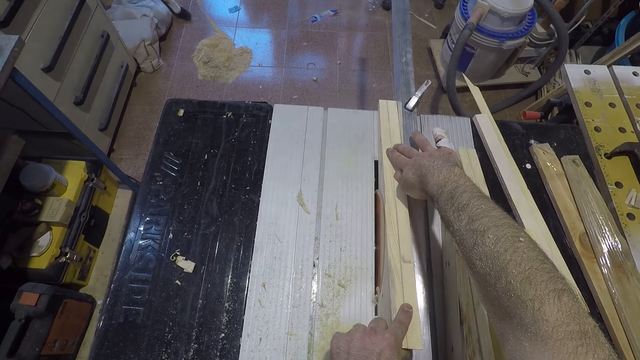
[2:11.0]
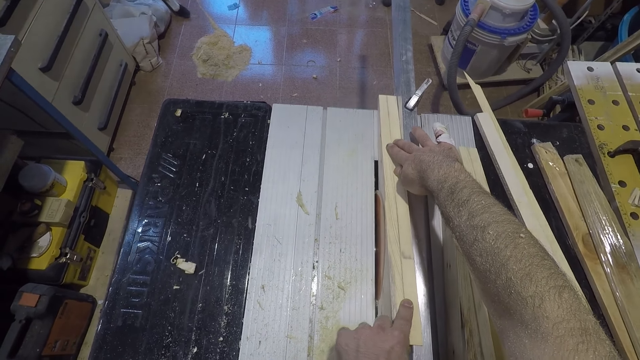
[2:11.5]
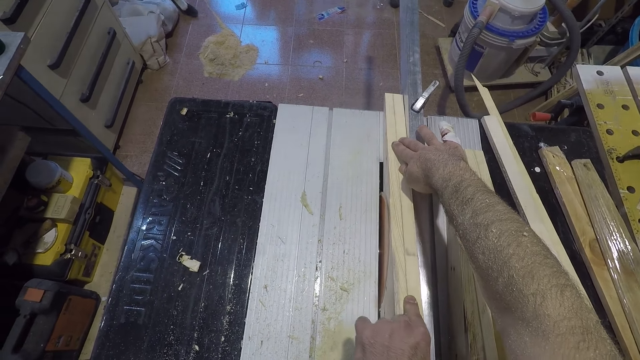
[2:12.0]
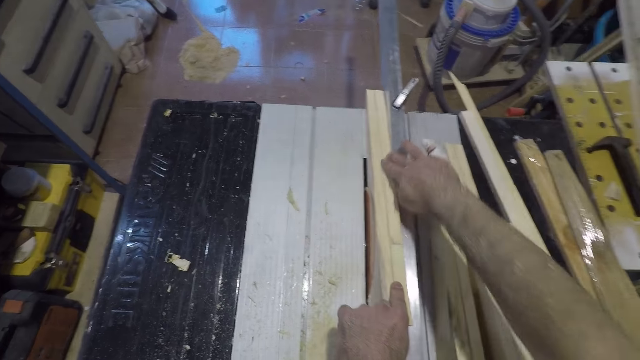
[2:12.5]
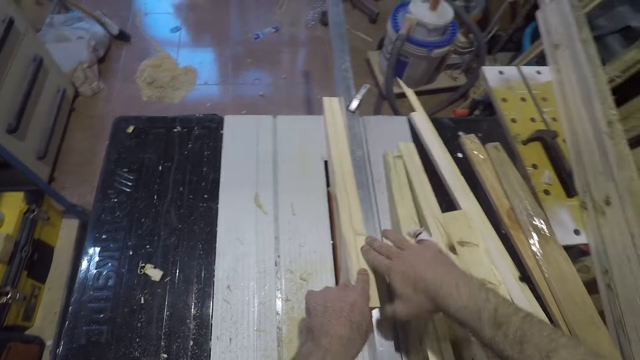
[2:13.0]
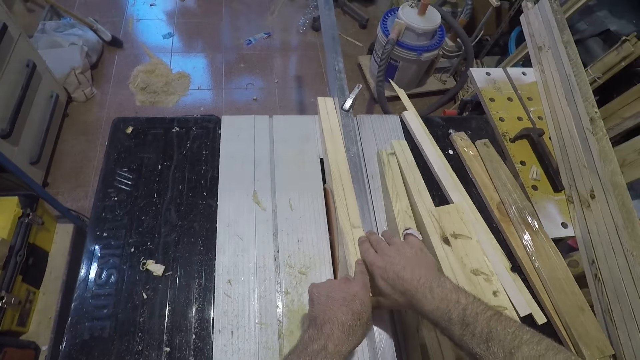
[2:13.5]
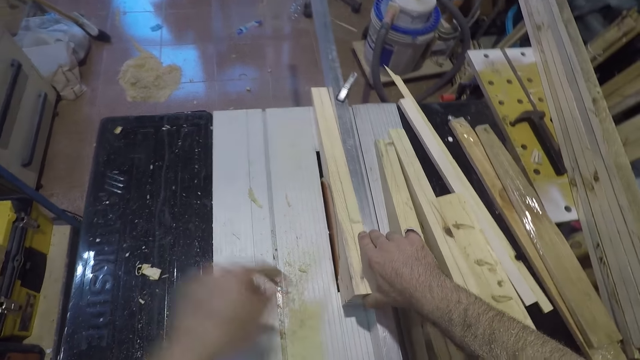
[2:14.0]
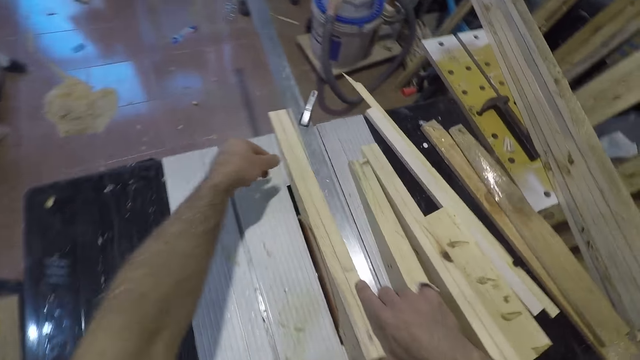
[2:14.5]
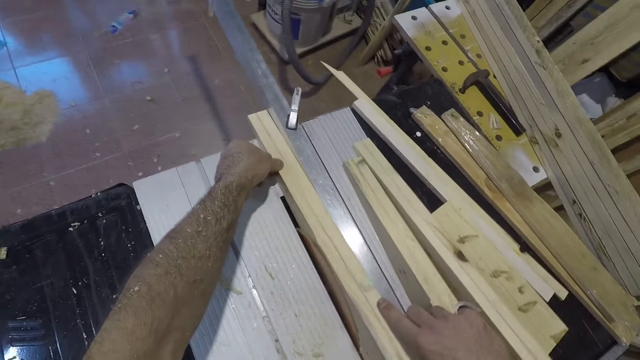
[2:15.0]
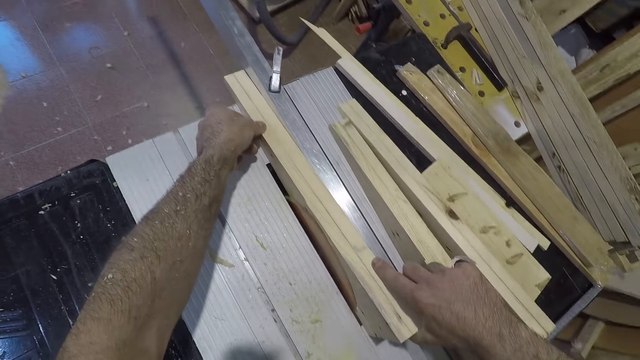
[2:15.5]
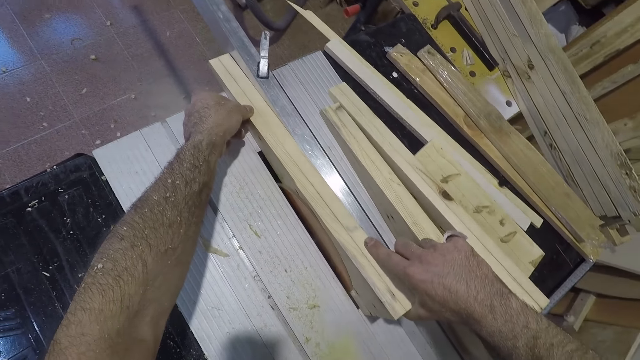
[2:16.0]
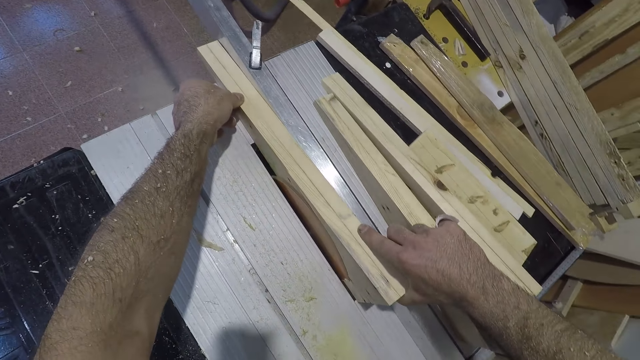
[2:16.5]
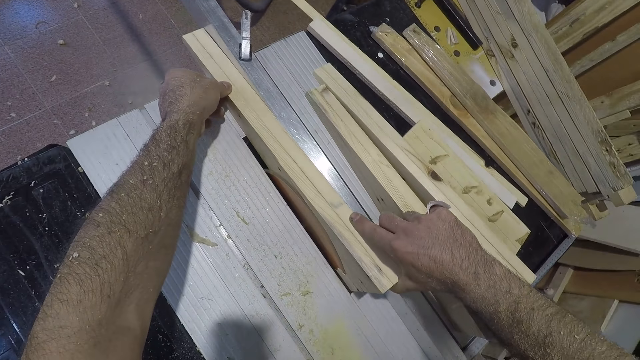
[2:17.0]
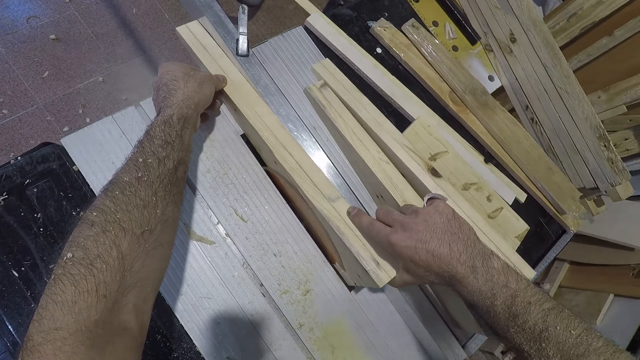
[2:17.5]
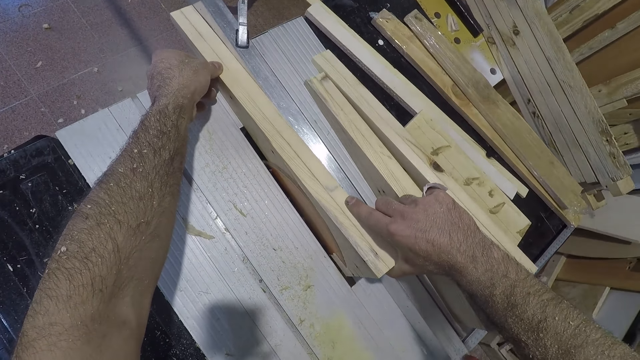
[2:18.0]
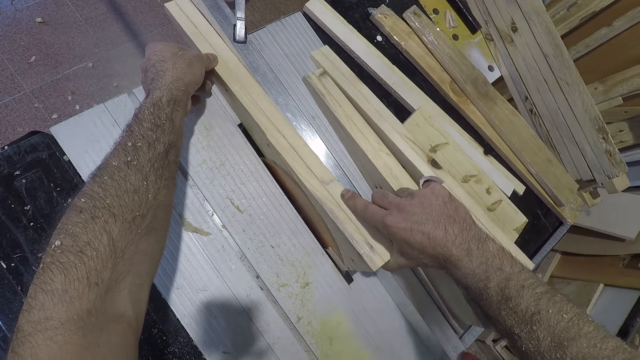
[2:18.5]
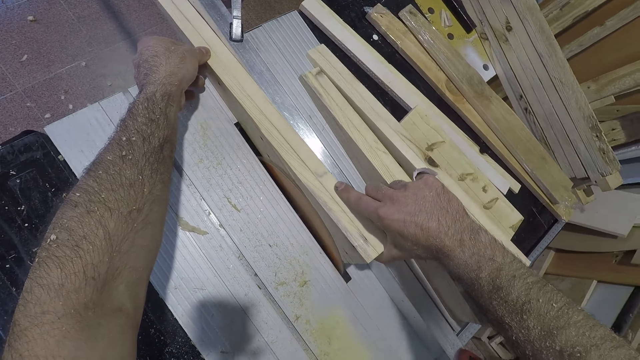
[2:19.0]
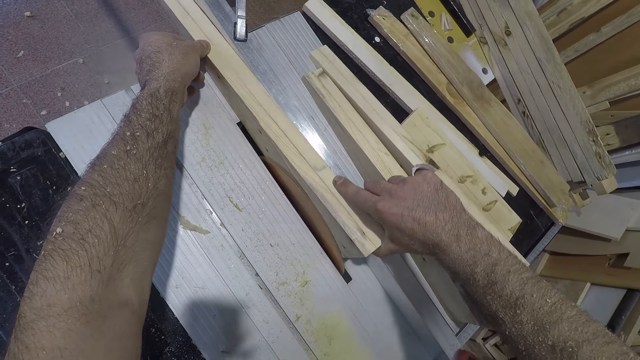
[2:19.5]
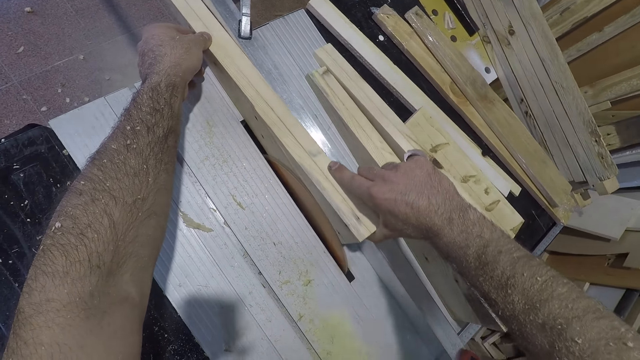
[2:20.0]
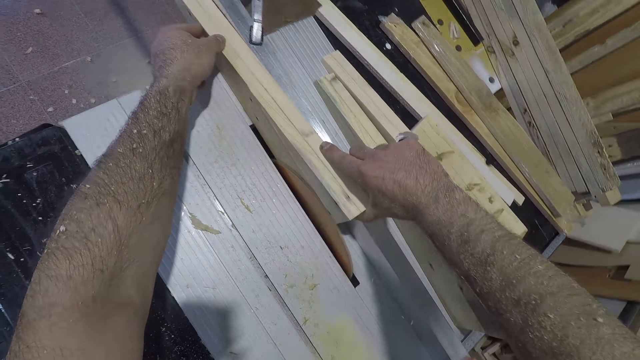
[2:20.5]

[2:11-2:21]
The camera wearer moves his hand on the wood. He holds the wood on the other end.

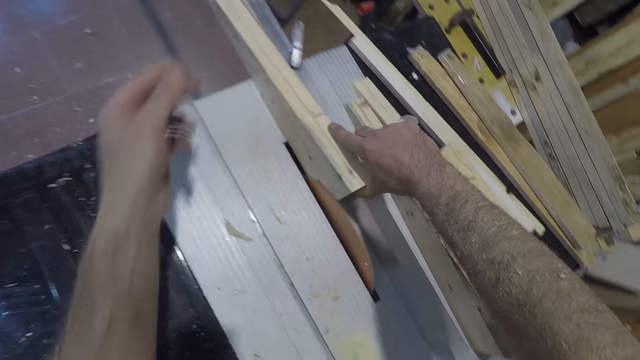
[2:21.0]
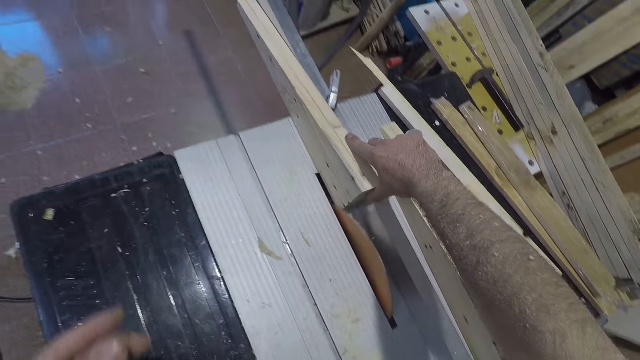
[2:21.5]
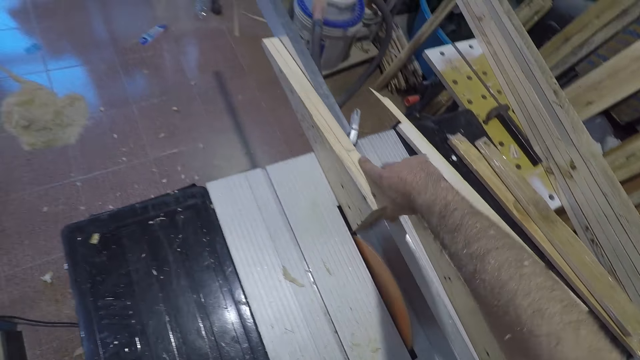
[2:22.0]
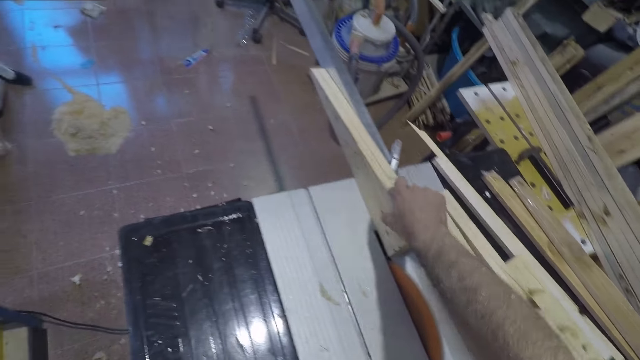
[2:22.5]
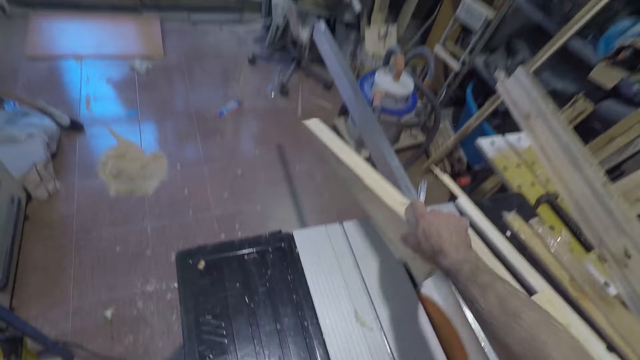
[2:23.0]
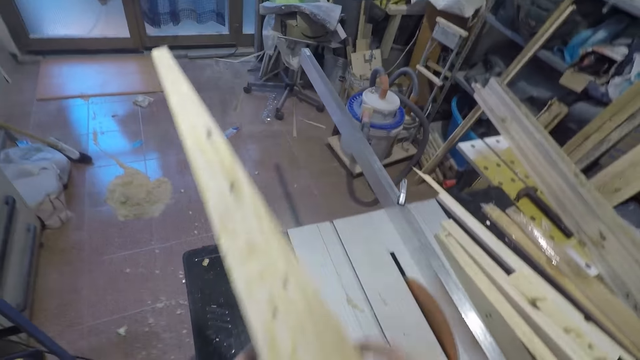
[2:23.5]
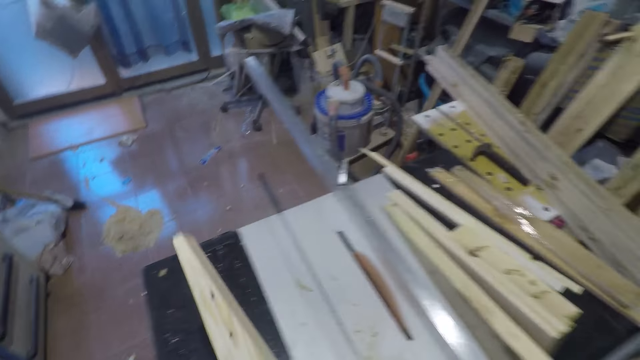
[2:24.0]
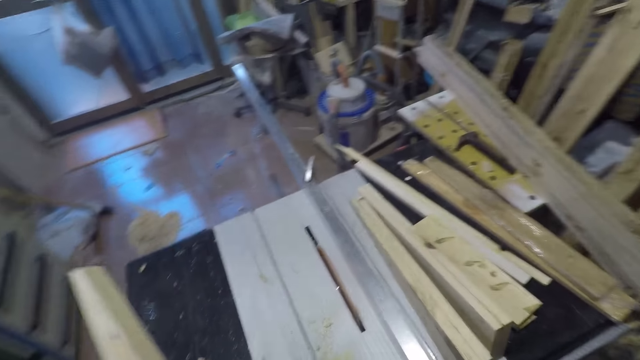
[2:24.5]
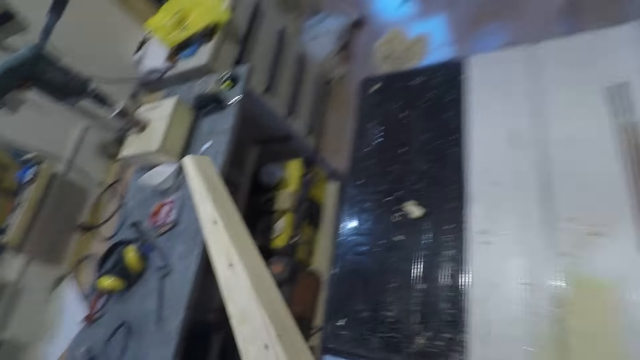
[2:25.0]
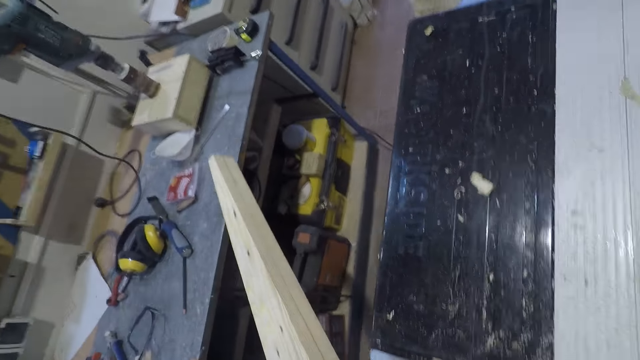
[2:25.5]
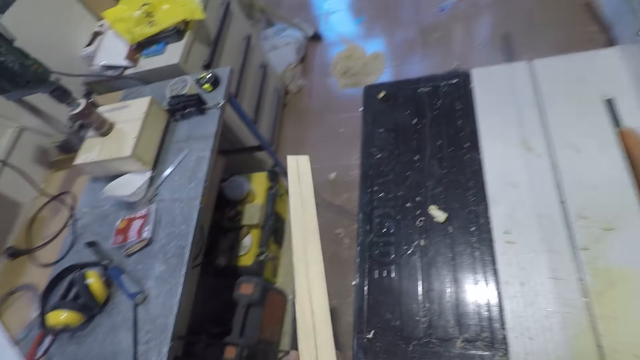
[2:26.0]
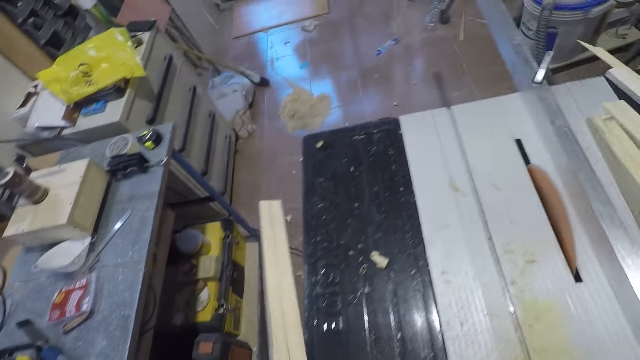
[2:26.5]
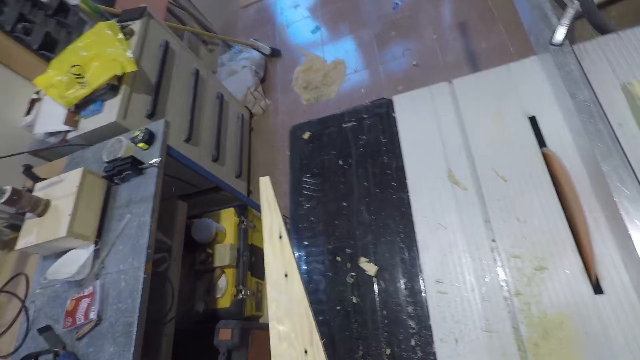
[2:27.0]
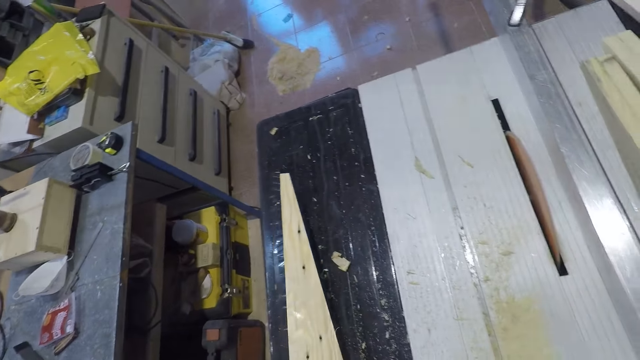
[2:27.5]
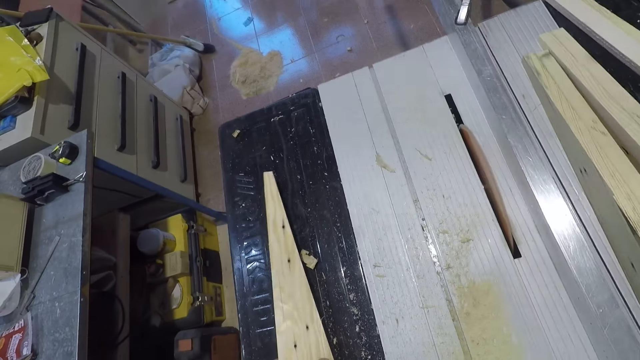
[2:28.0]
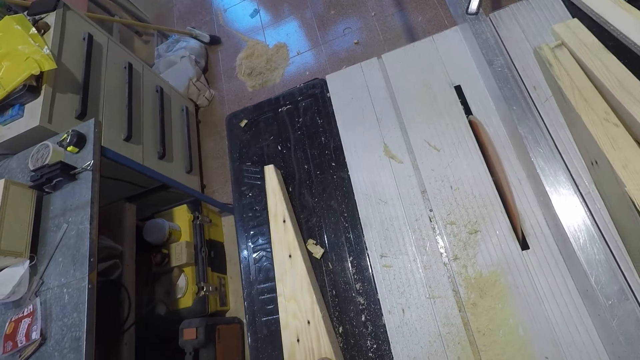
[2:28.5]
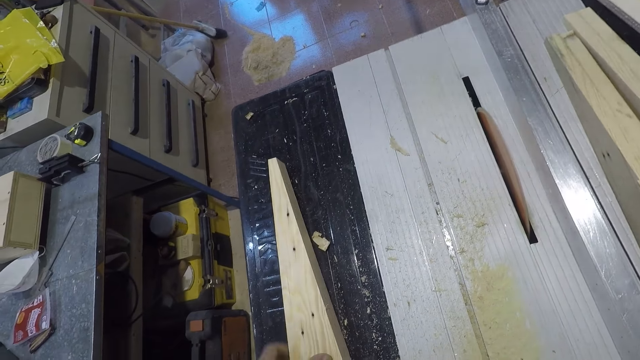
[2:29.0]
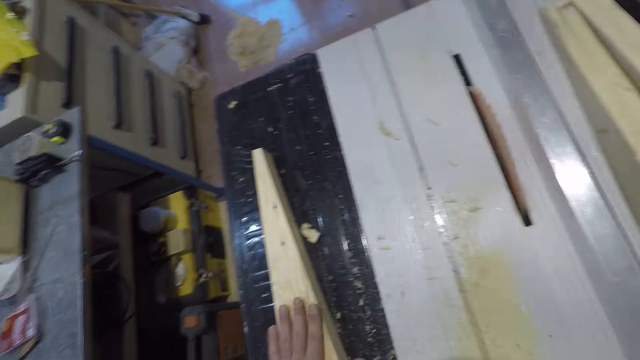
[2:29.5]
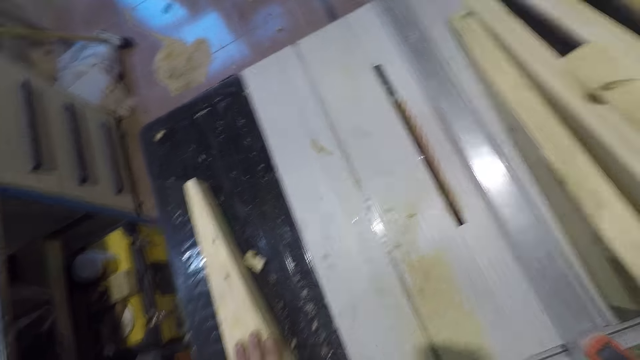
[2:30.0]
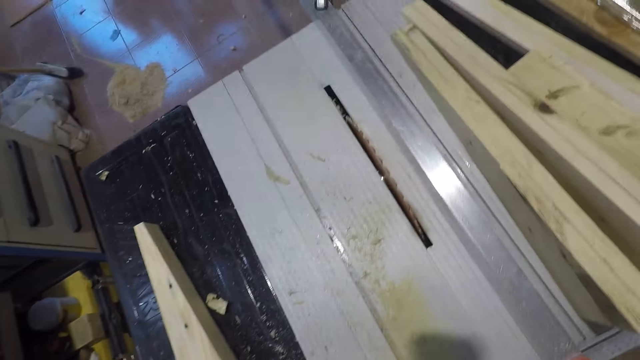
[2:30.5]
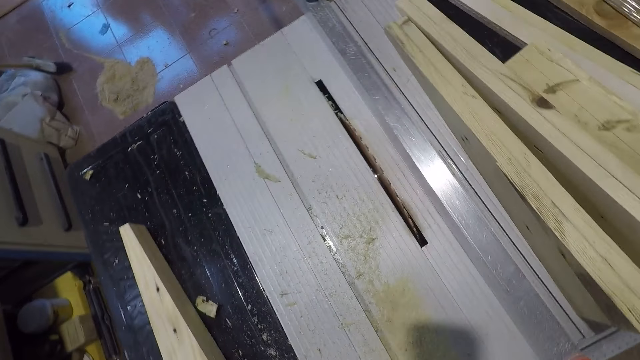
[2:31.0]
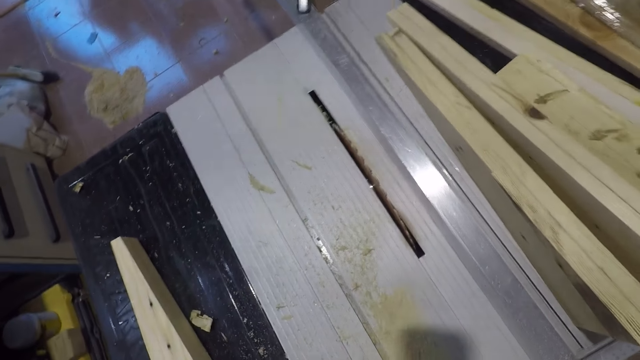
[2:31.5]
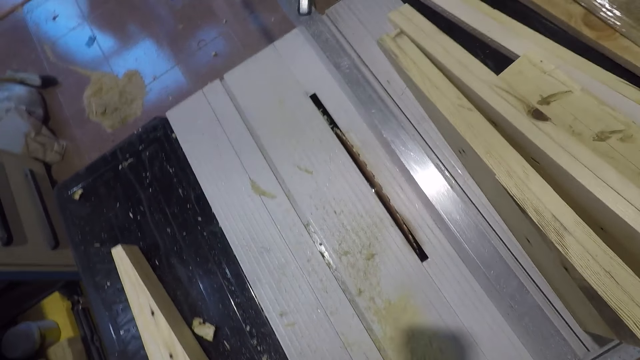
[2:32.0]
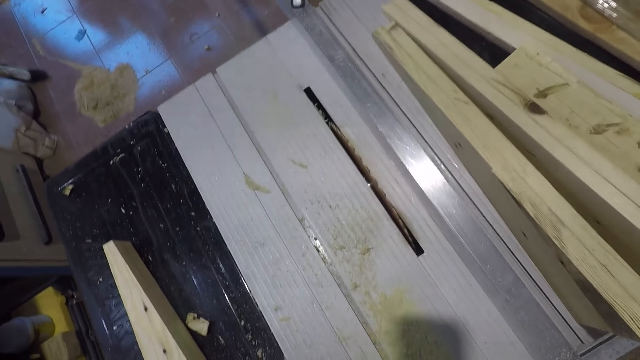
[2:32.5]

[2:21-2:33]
The camera wearer picks up the wood from the wood cutting machine or table saw. They place the slab of wood on the table saw.
